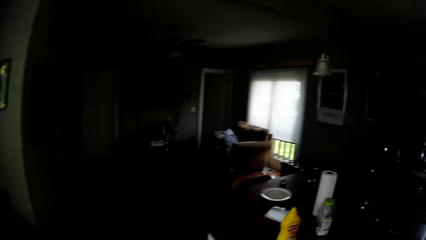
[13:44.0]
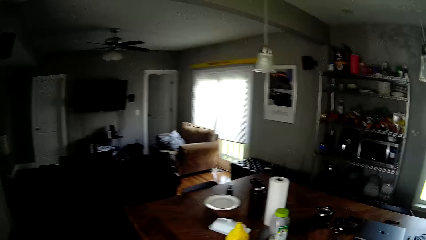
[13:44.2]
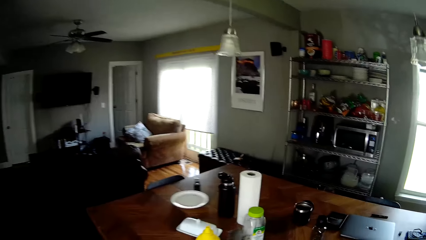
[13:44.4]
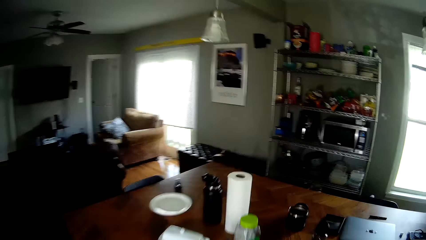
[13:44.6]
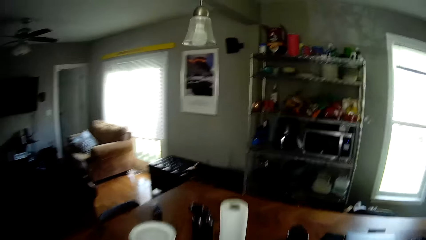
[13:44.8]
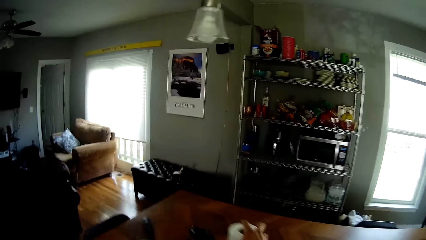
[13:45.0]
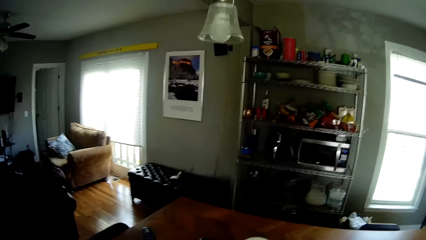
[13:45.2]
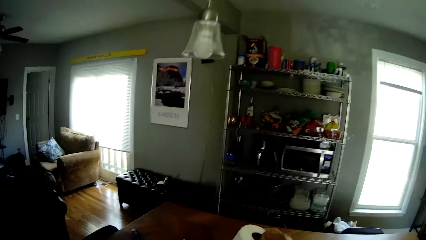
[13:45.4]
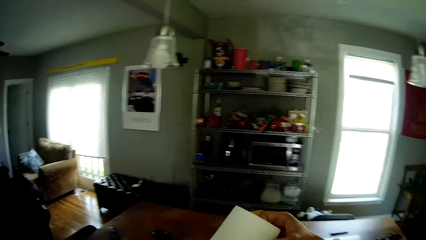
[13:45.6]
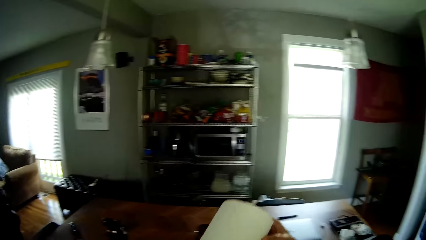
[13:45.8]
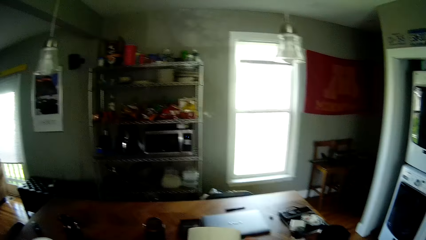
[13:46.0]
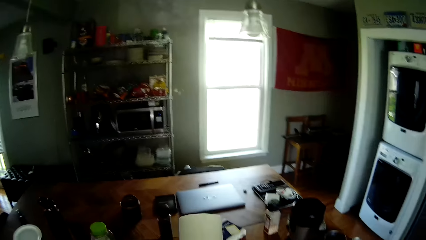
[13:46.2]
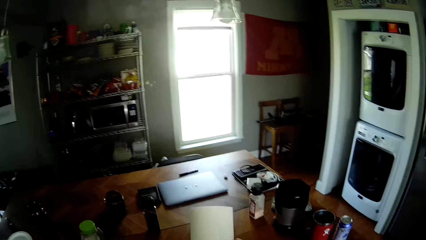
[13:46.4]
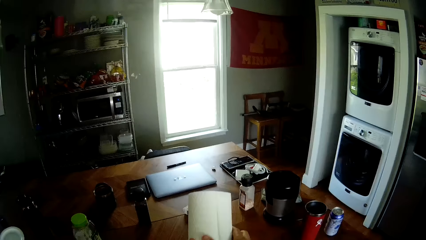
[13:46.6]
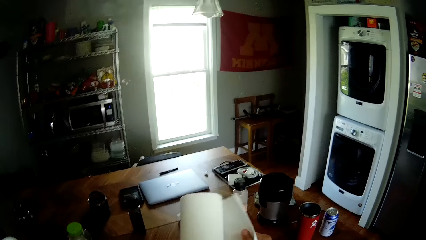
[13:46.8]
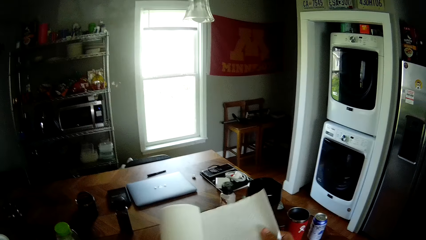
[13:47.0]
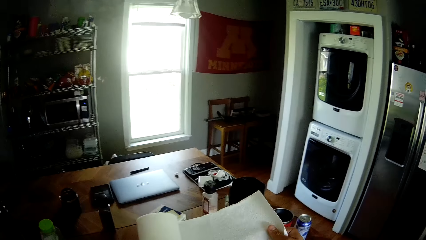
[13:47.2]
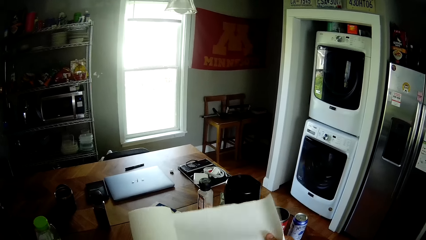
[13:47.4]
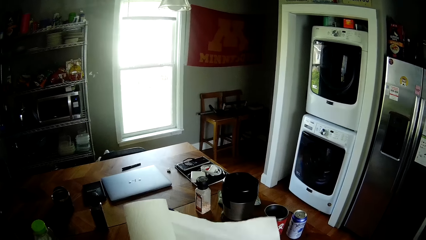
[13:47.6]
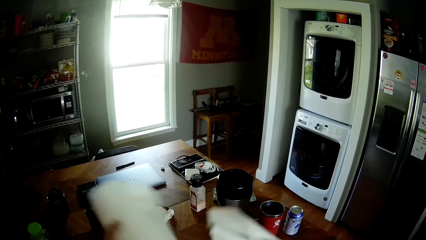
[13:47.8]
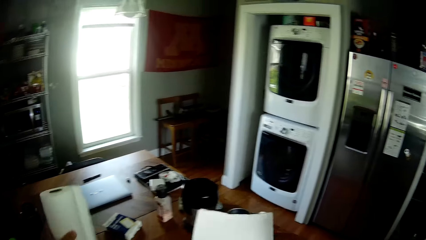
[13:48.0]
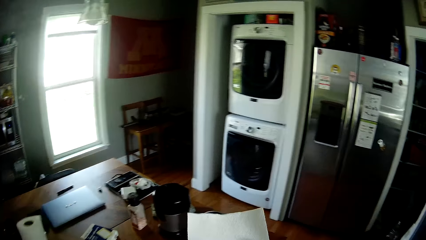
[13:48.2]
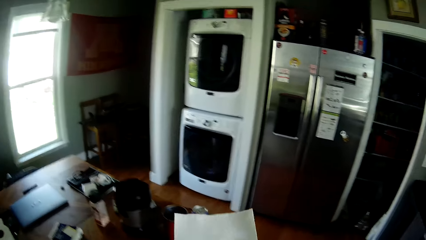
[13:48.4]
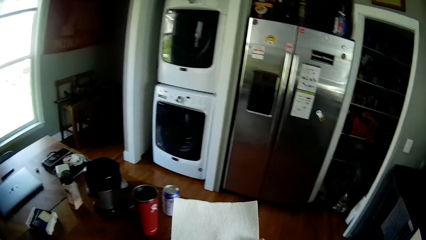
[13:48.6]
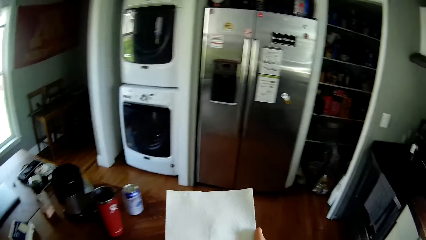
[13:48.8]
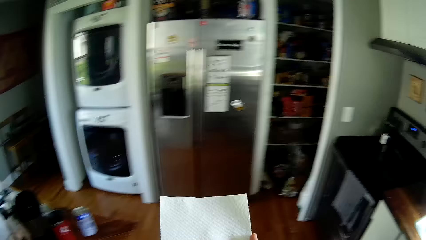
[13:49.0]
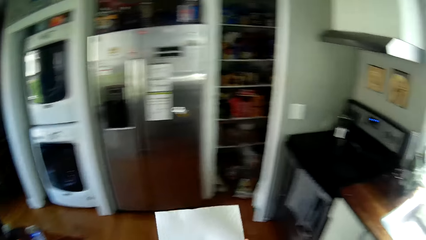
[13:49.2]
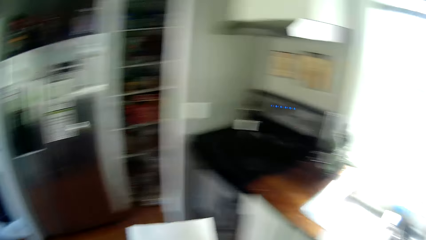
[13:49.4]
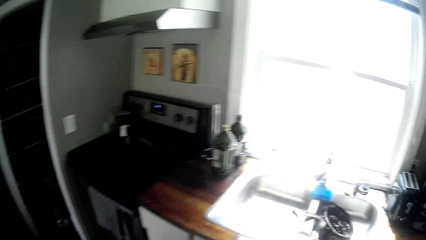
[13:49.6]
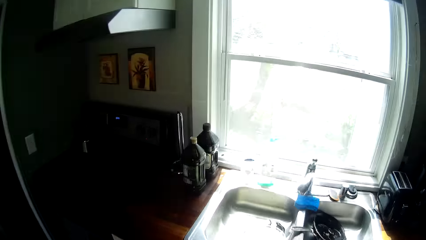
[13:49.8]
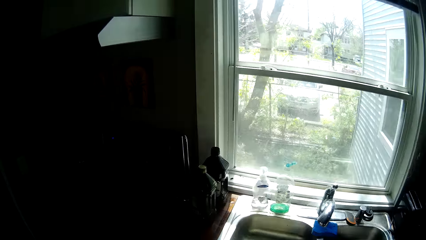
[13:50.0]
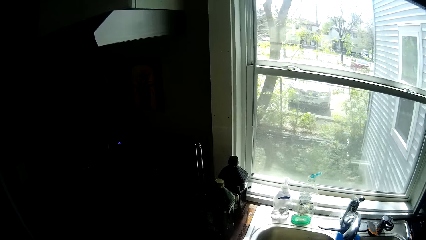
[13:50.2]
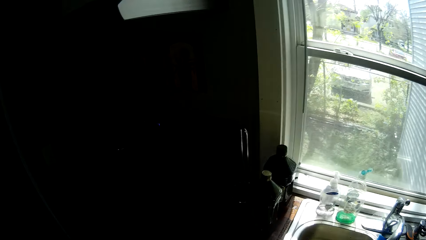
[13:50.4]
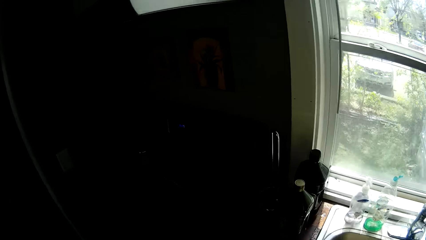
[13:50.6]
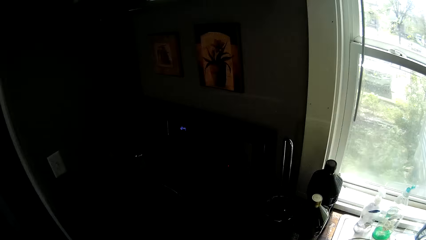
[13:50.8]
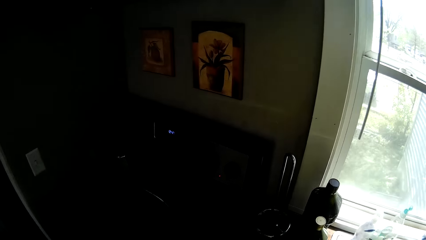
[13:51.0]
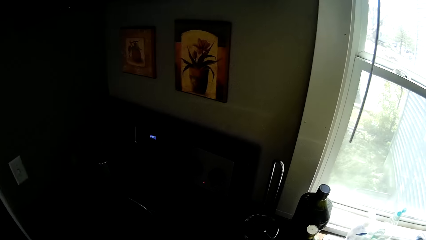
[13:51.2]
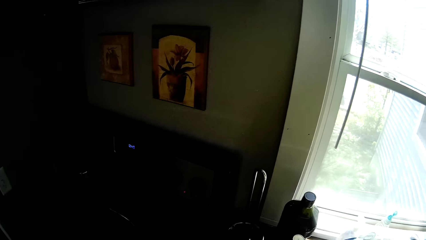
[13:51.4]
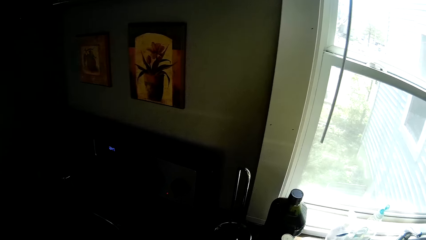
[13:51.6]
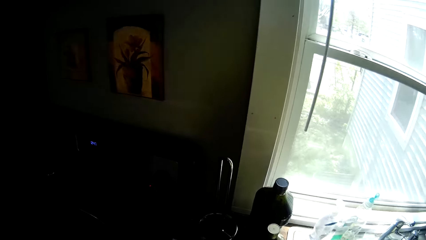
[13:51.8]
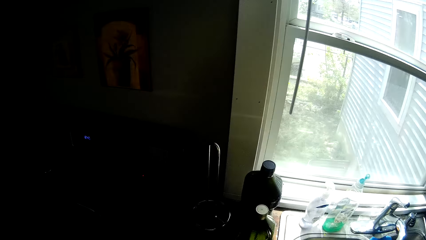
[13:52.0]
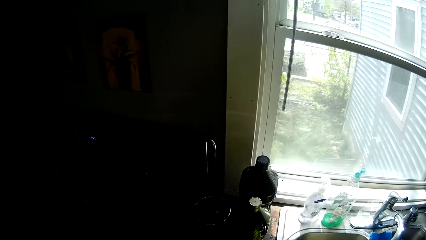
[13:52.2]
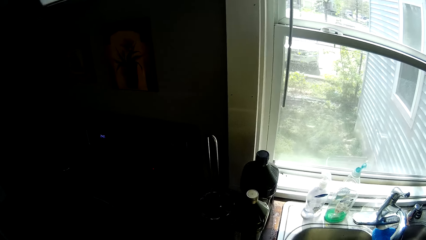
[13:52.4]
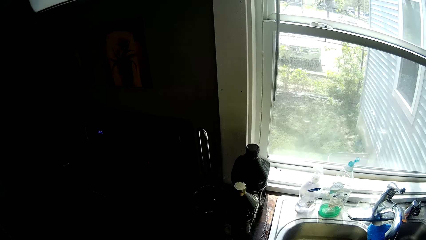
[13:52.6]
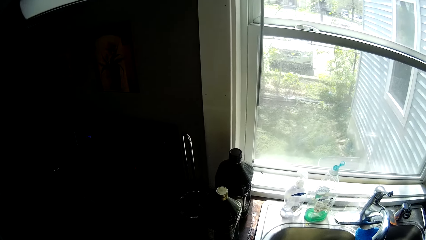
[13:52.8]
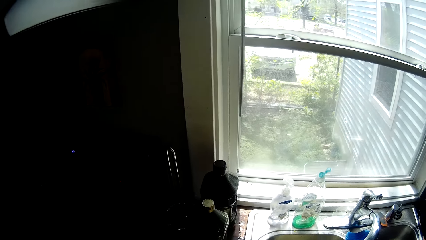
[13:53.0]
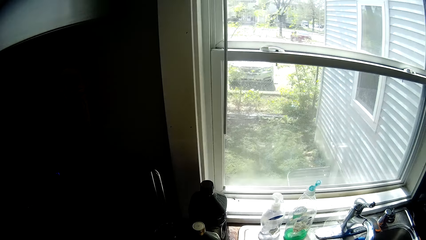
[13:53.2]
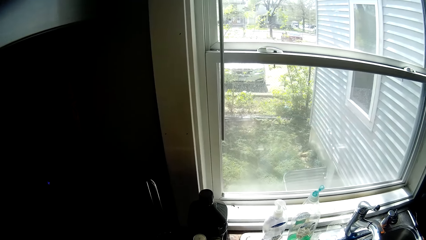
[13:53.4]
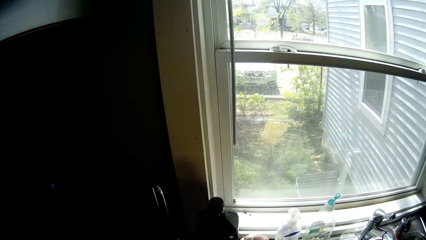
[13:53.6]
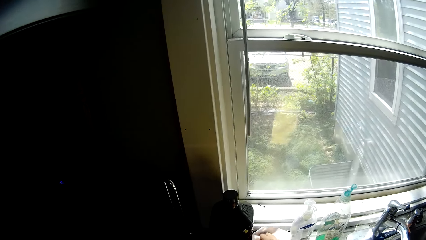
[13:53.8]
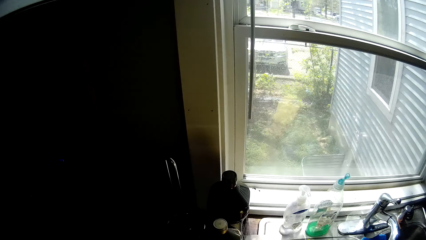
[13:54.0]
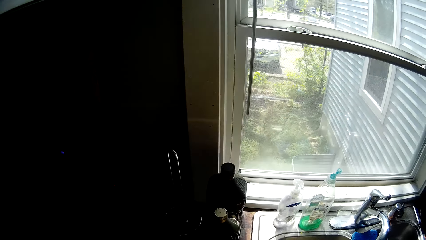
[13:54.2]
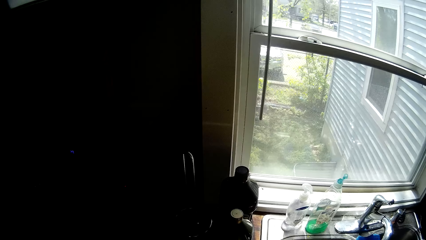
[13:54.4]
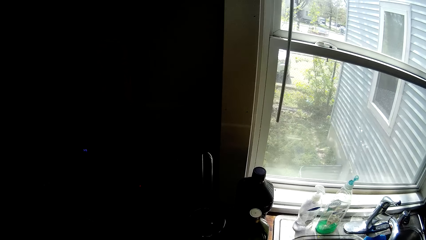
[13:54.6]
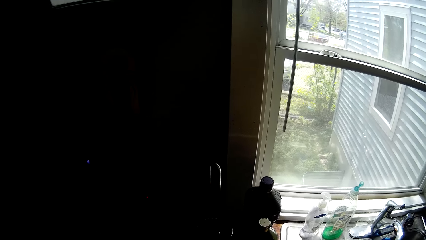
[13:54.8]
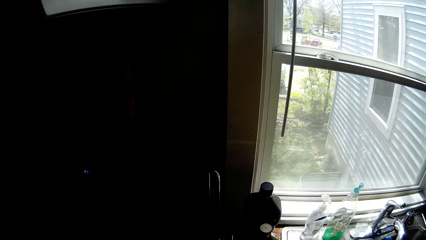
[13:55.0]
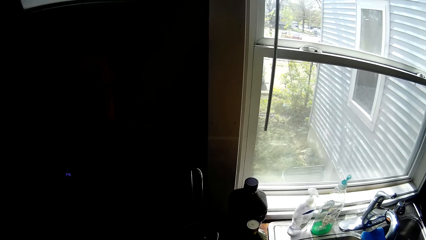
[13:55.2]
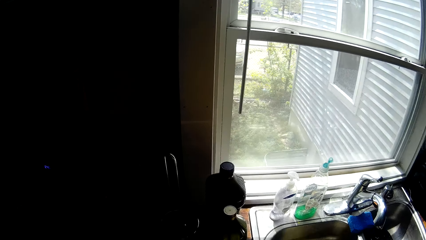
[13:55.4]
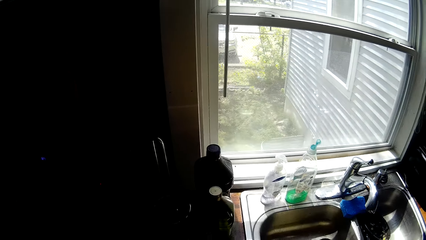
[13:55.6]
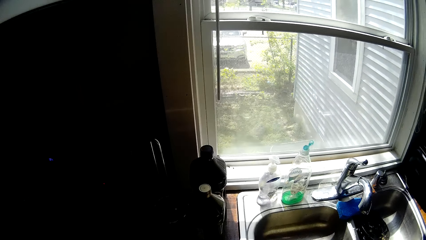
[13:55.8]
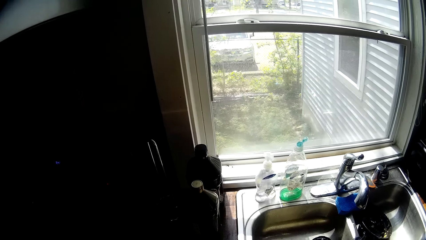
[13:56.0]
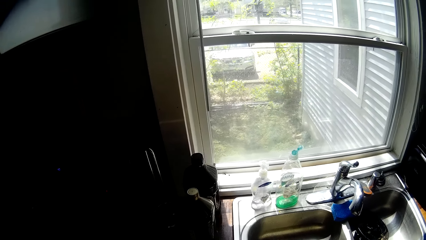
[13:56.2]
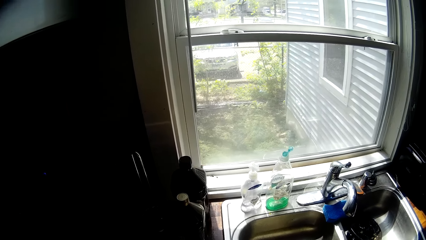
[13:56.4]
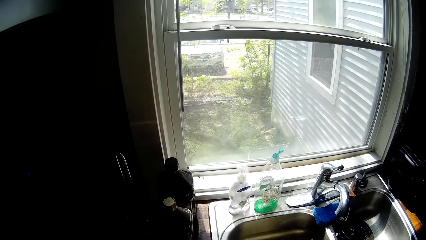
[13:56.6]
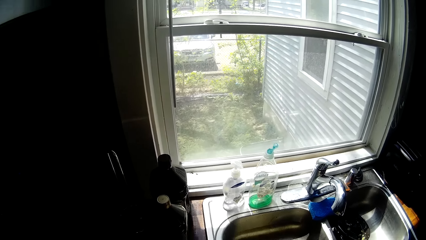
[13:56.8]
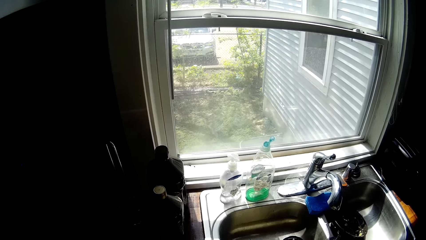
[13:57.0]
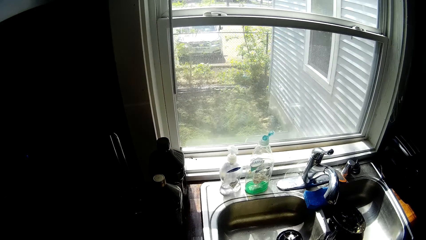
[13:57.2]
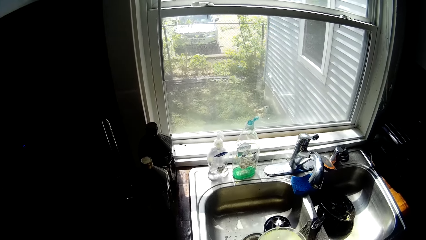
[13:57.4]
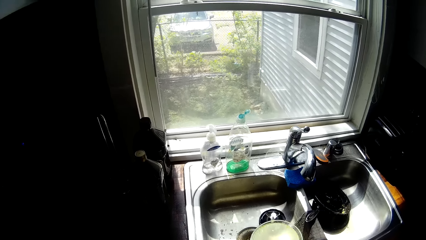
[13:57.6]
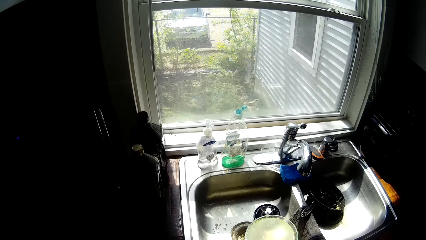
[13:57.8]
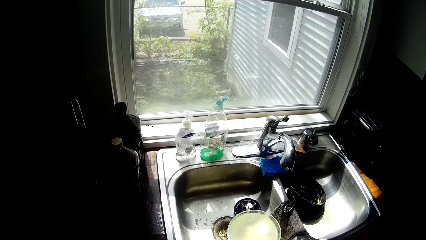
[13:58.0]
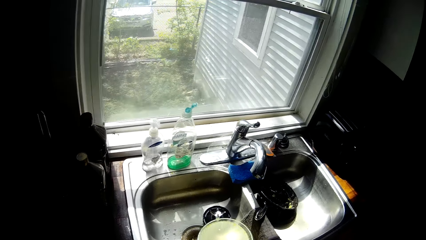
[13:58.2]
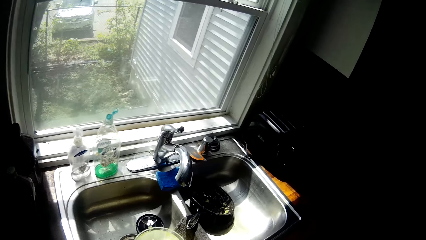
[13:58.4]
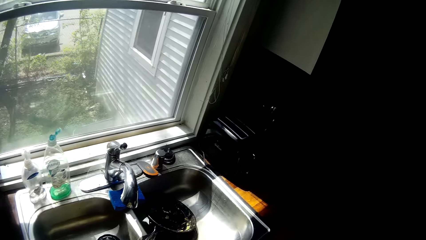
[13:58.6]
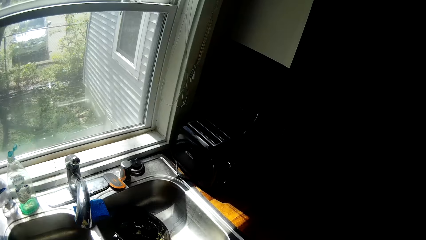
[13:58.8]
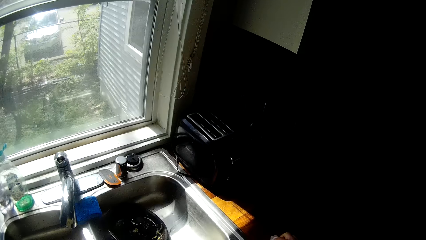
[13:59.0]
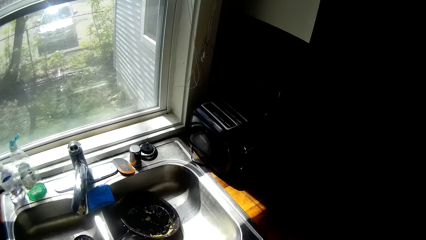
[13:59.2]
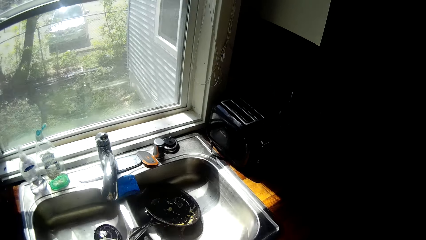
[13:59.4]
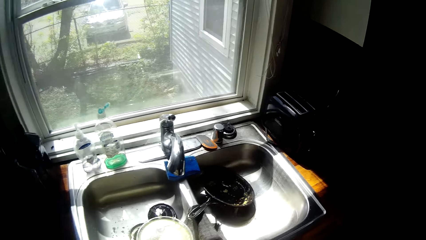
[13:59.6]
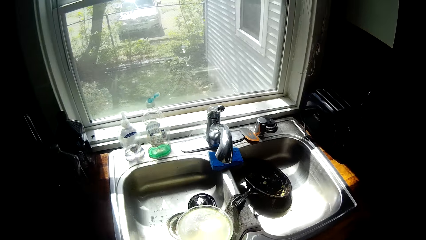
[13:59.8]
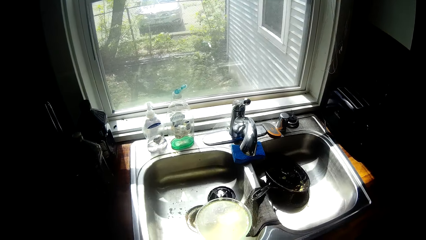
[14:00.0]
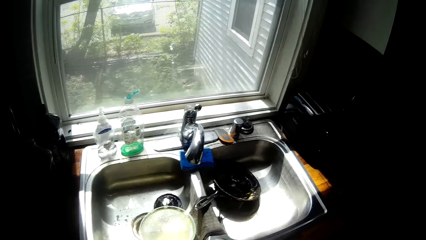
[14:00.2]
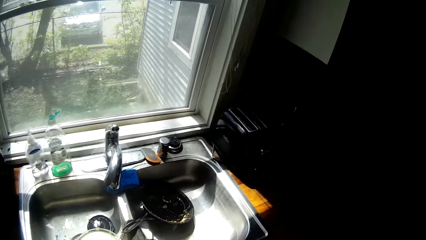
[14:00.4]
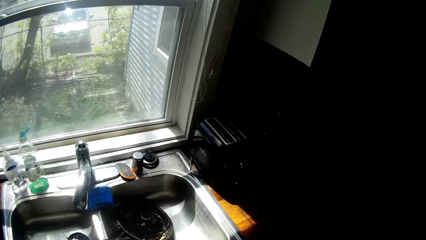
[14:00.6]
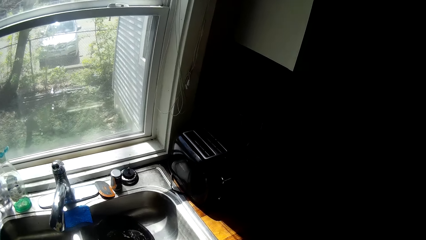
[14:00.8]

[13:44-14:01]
The camera wearer picks up a kitchen roll or tissue from a table with his right hand. He rolls off the tissue paper. He cuts out a piece of the kitchen roll with his right hand. He drops the kitchen roll on the table with his left hand. He walks around the room. He wipes the sink with the tissue paper.
